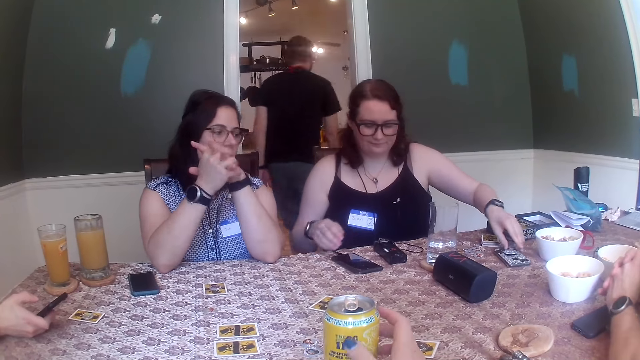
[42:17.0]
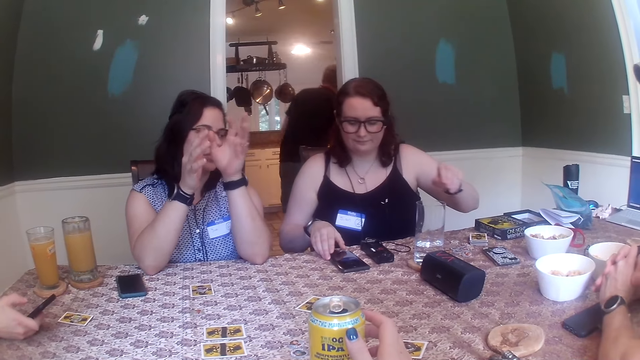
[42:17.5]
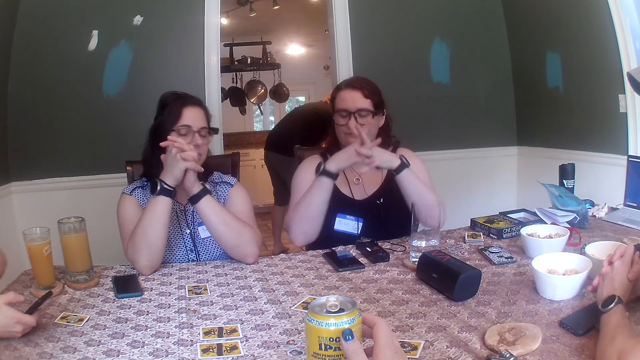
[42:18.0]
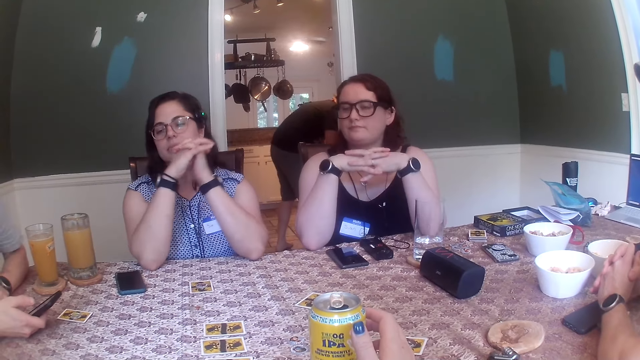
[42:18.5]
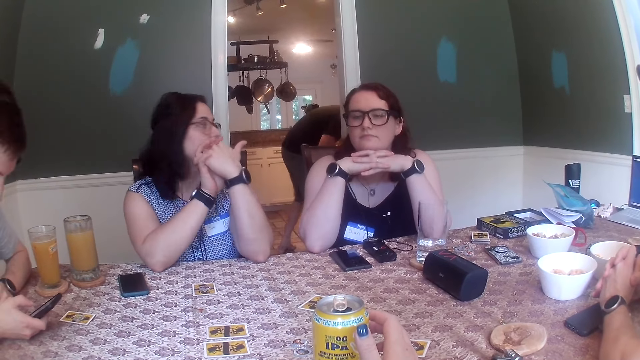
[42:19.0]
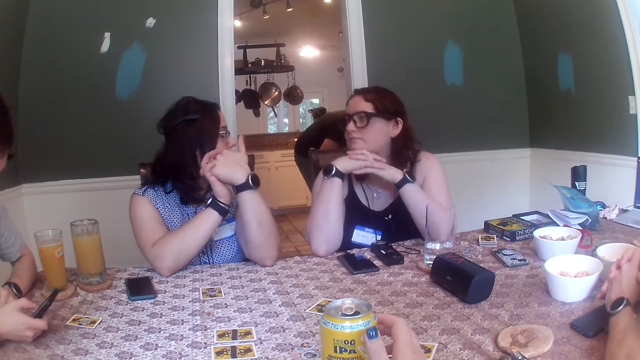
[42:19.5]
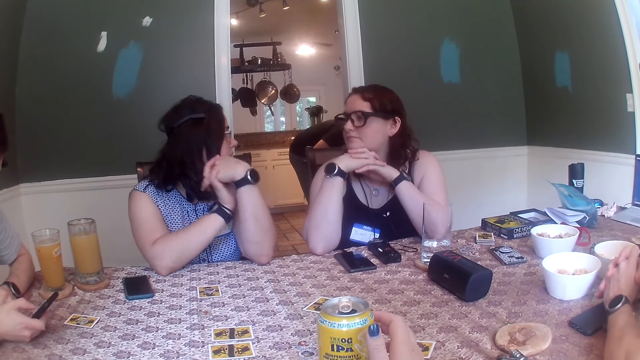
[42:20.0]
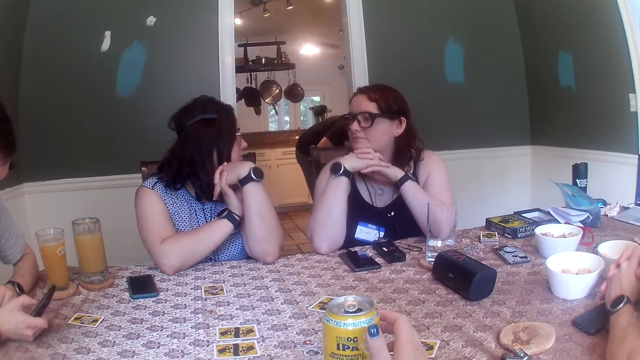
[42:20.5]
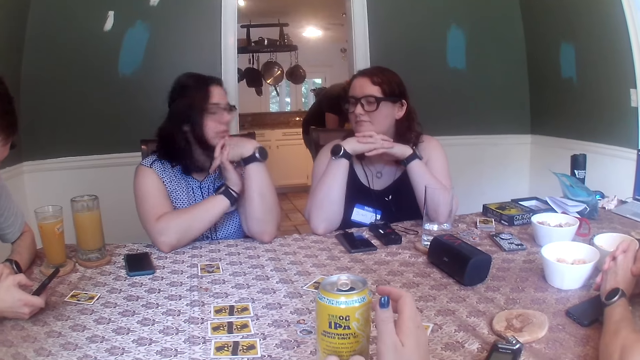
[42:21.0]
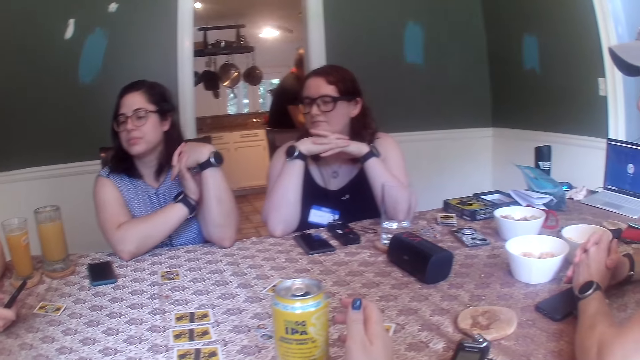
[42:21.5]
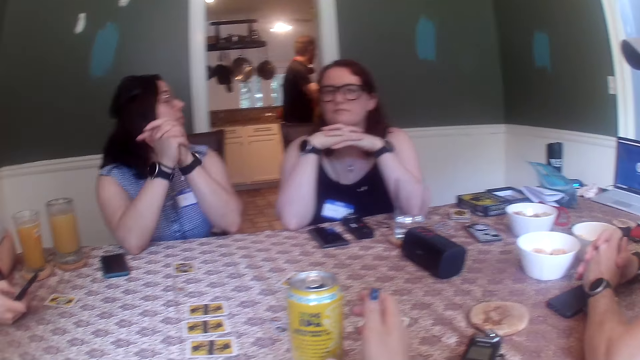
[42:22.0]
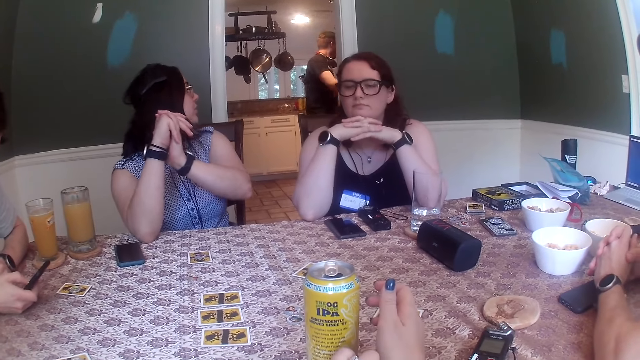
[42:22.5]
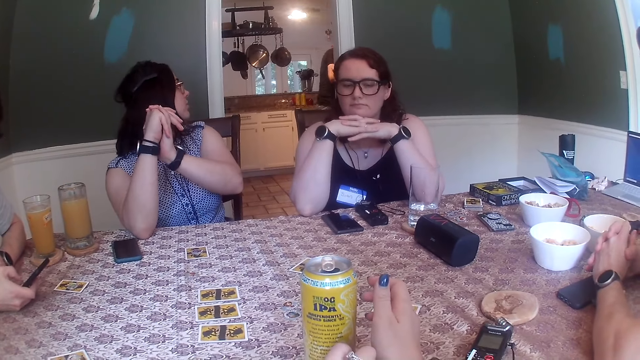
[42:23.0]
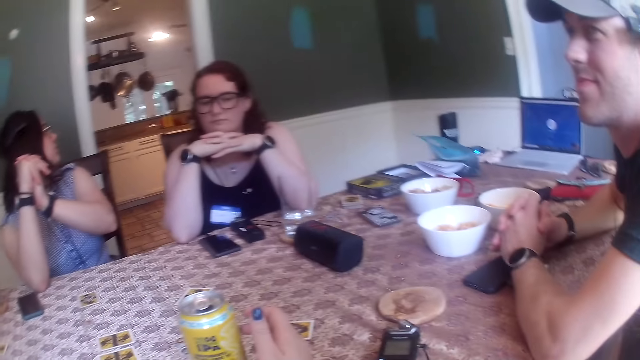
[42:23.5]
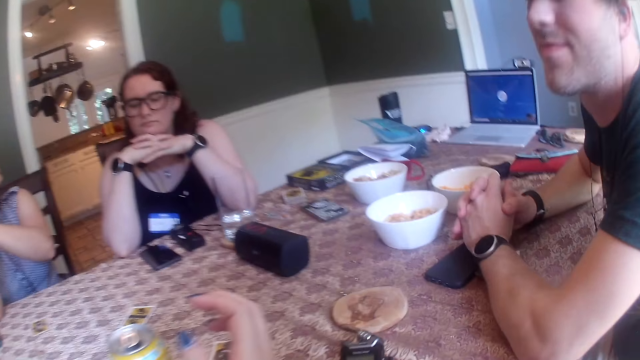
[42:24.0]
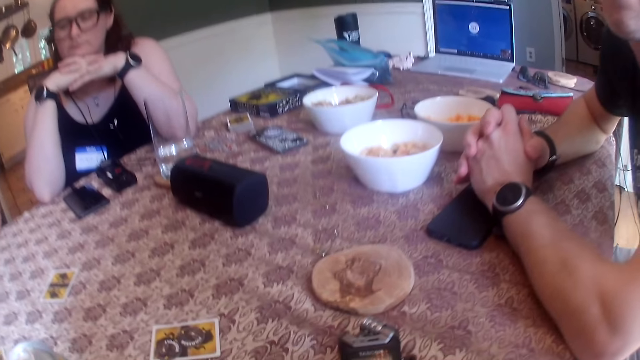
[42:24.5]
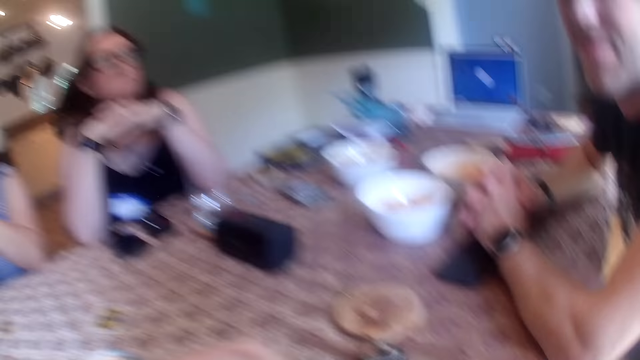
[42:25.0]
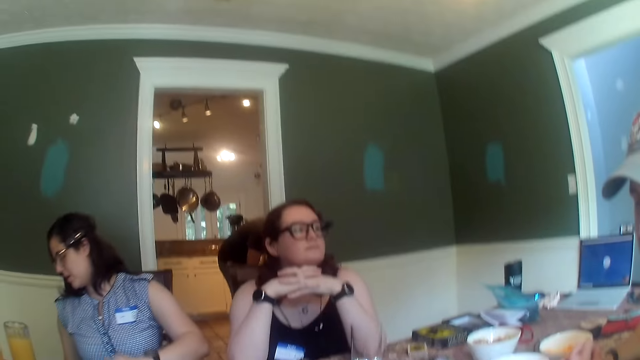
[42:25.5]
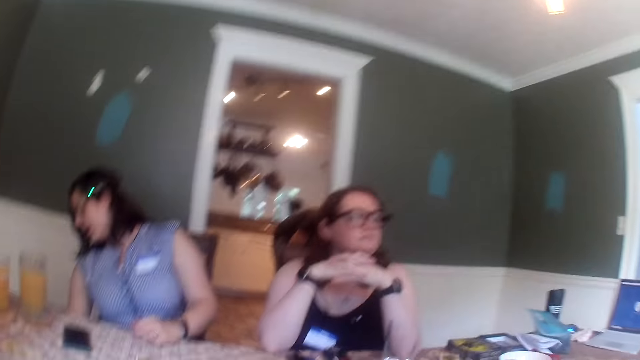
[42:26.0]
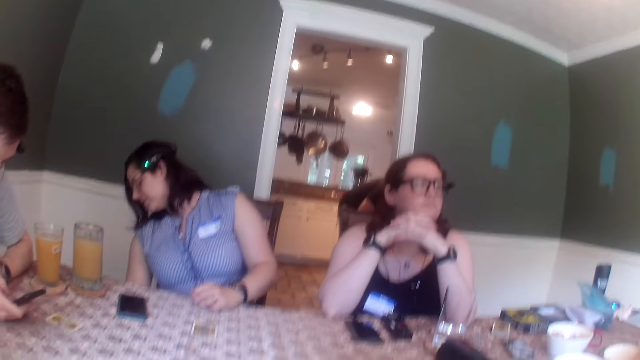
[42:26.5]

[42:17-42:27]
A woman moves a phone on the table with her right hand. A man places his left hand on the table. The woman places both hands on the table. Another woman removes her left hand from the table. Another man converses with the other woman. The other woman places her left hand on the table.

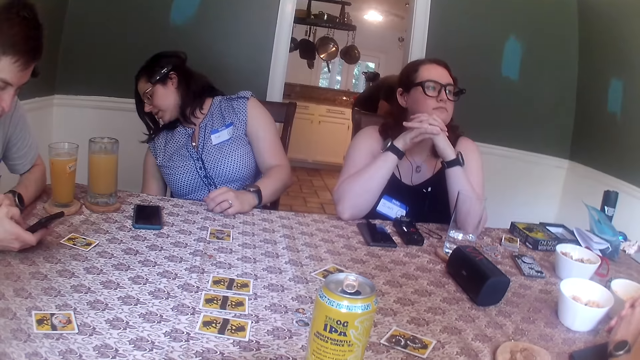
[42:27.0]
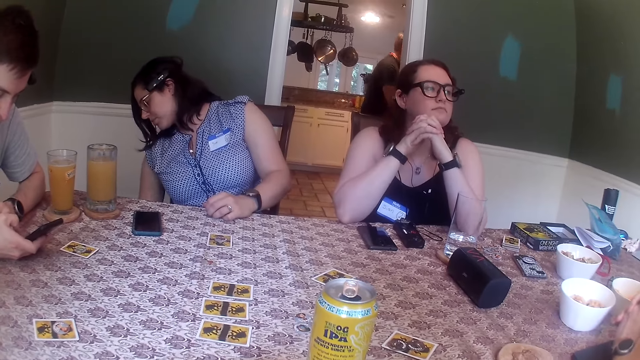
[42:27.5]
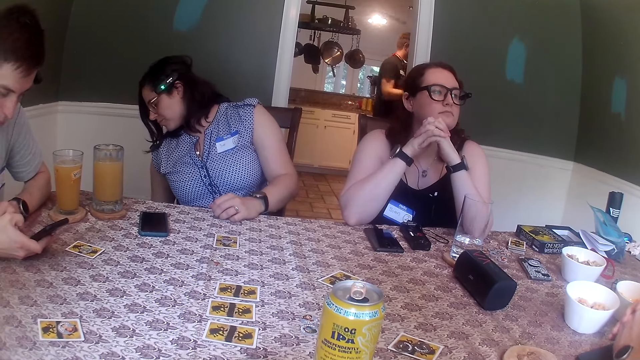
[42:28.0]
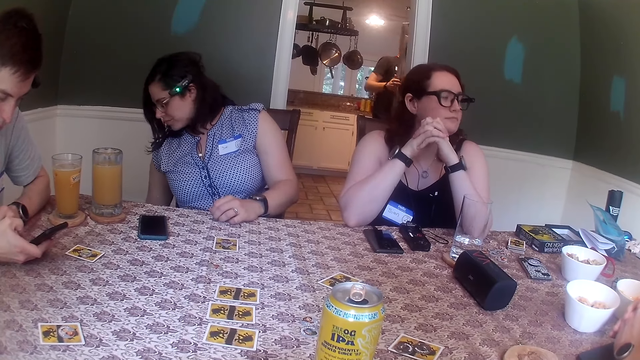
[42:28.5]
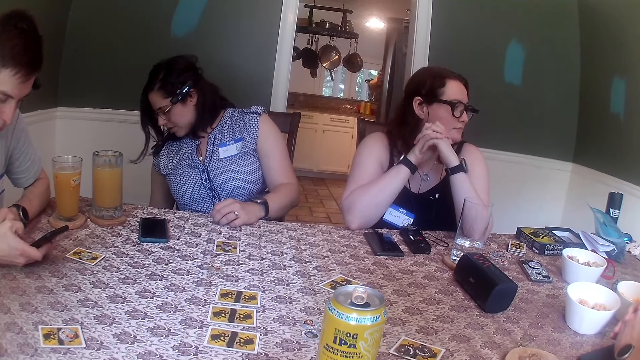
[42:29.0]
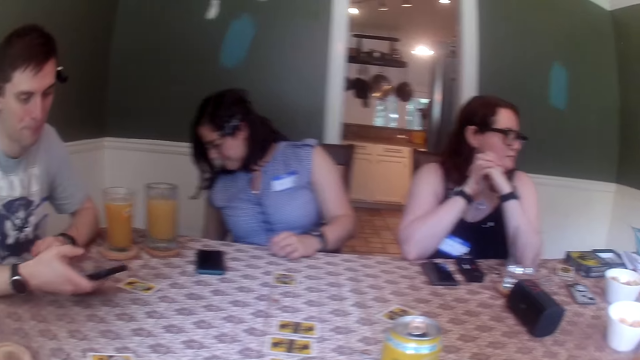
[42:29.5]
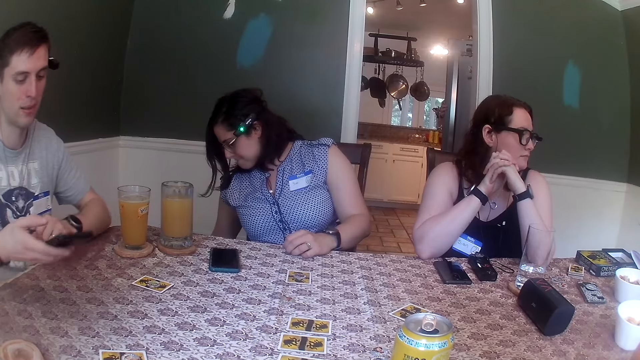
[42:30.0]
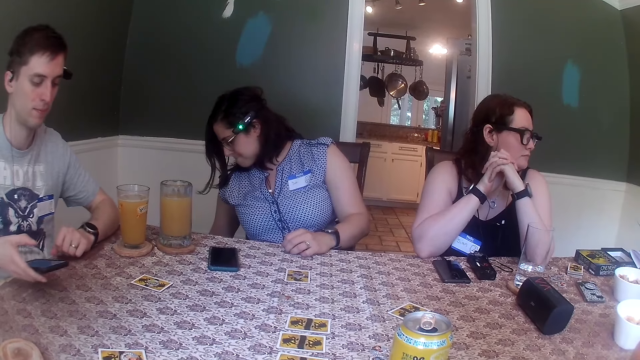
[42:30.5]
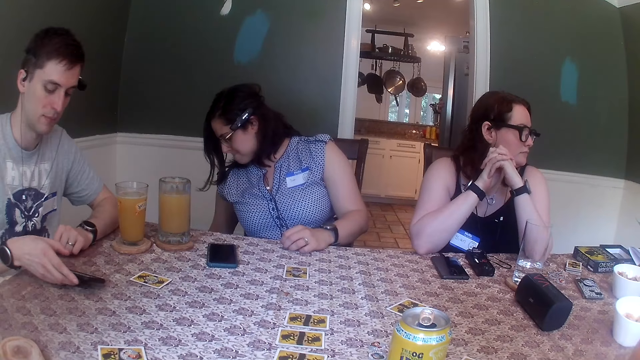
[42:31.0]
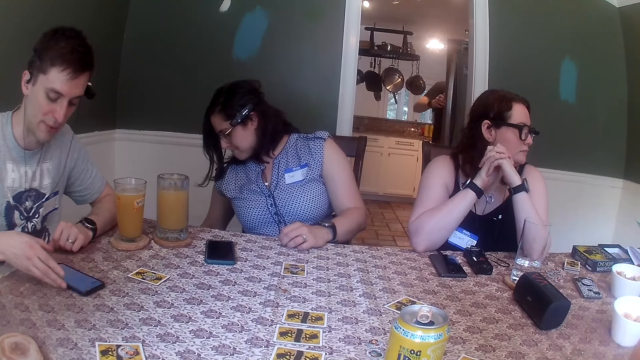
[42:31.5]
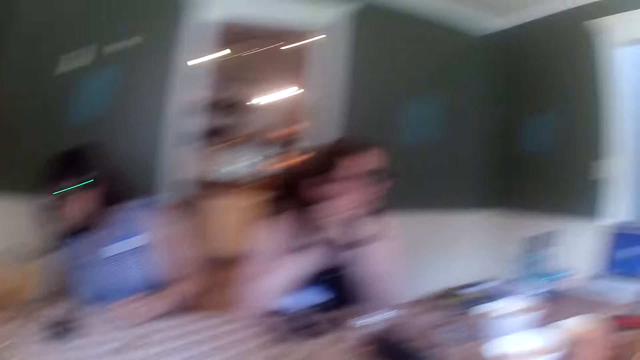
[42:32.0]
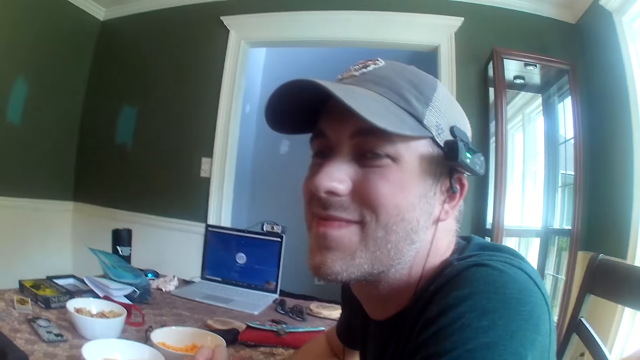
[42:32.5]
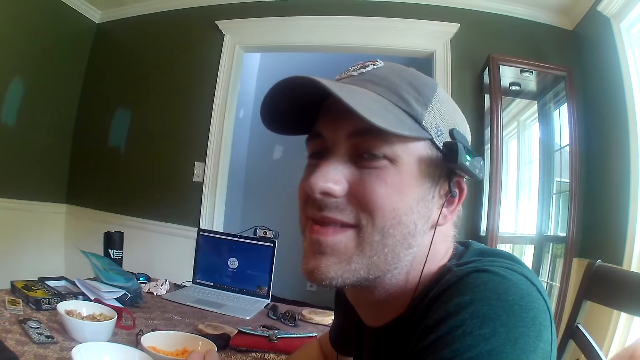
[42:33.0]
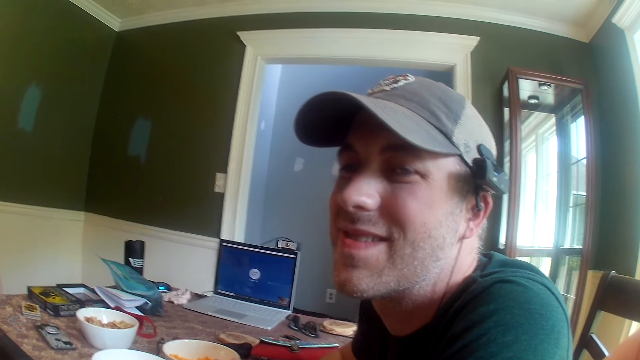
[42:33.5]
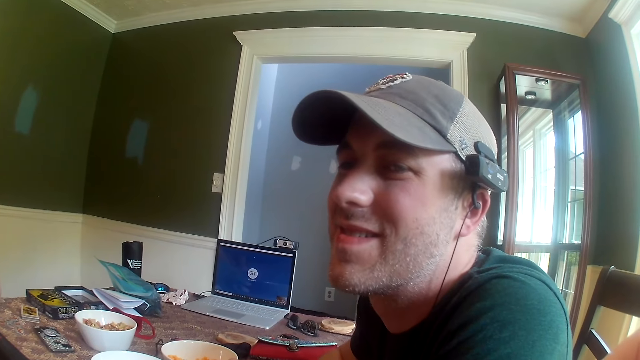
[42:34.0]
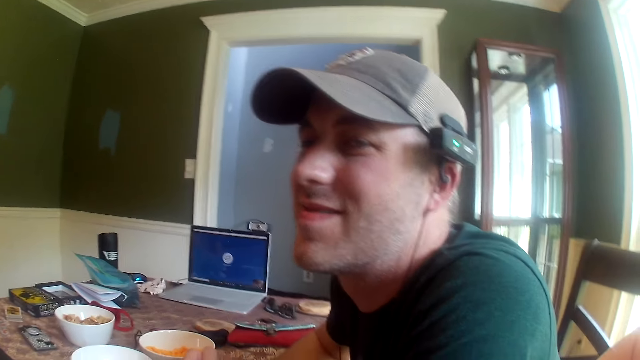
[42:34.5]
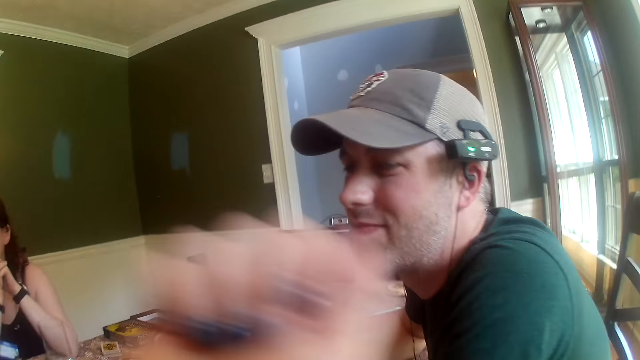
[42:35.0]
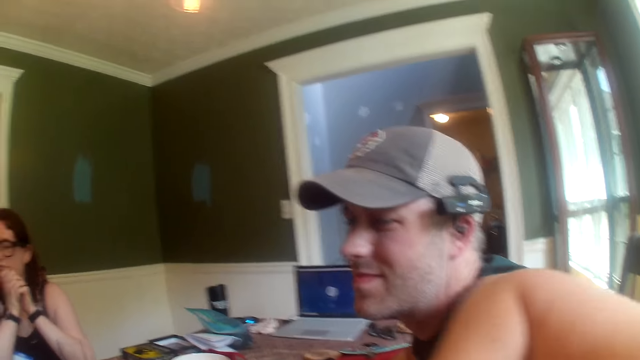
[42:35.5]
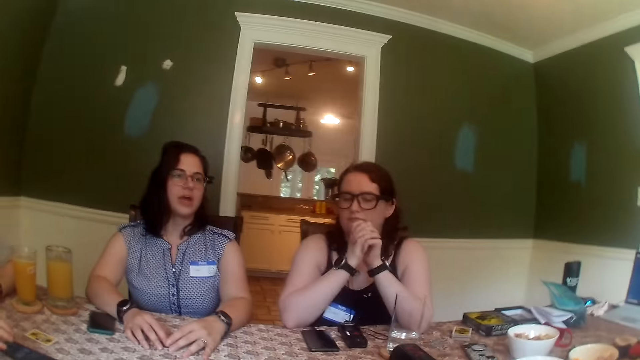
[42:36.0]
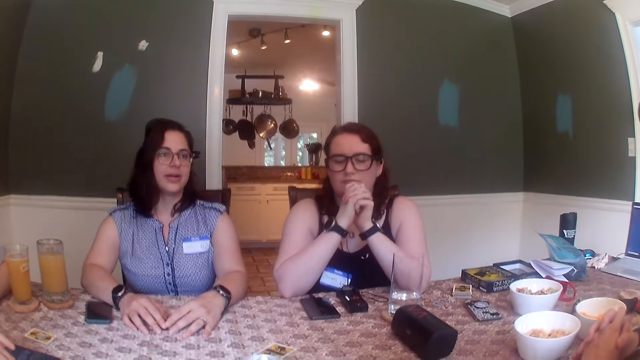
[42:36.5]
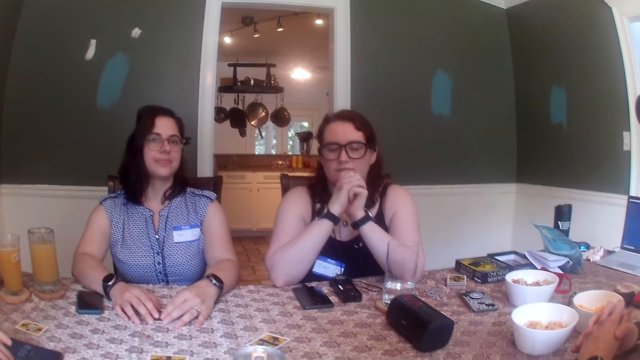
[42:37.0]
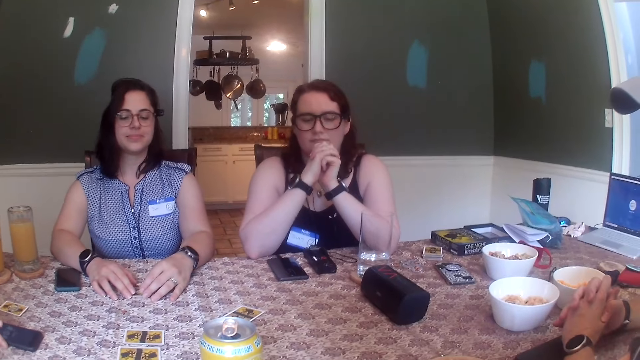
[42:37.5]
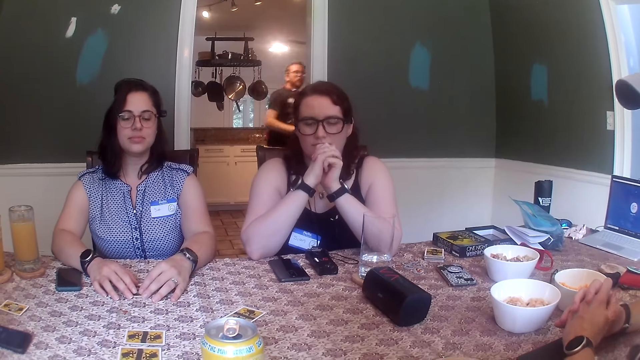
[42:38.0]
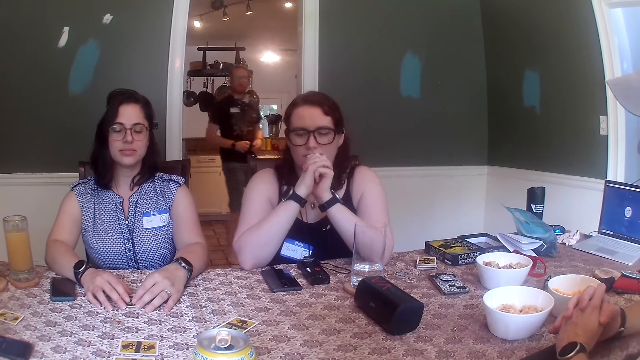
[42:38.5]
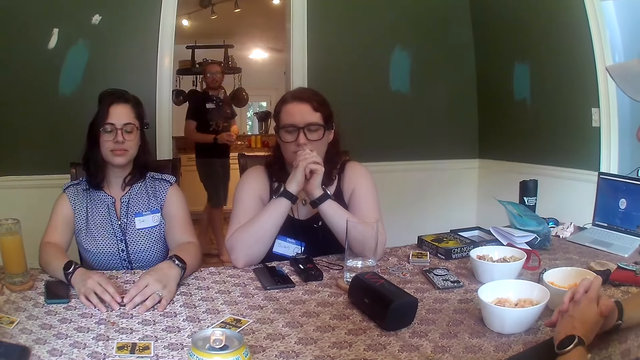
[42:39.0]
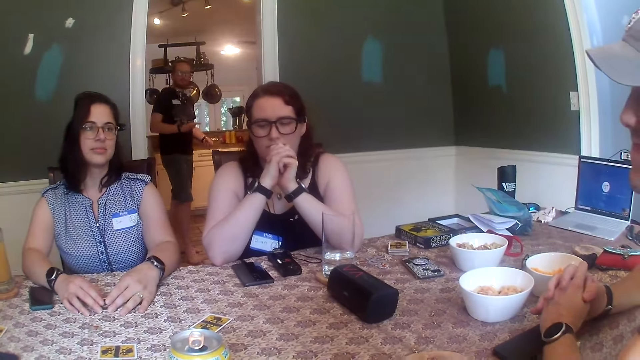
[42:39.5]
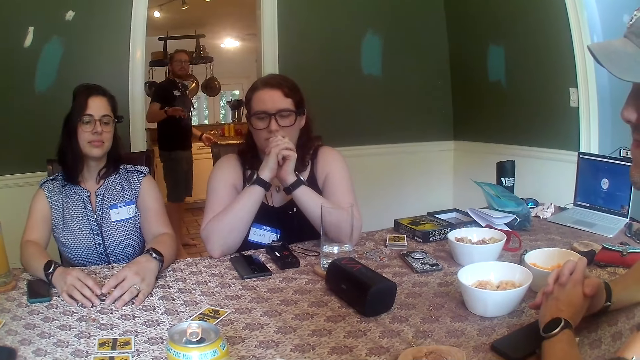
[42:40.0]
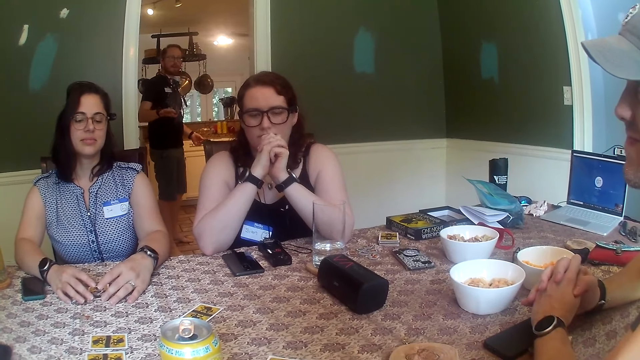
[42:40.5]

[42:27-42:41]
A man opens a fridge with his right hand. Another man converses with the group of people at the table, removes both hands from the table, places his left hand on the table, and places the phone on the table with his right hand. The first man closes the fridge with his right hand. The camera wearer talks to people at the table. The other man moves the phone on the table with his right hand.
